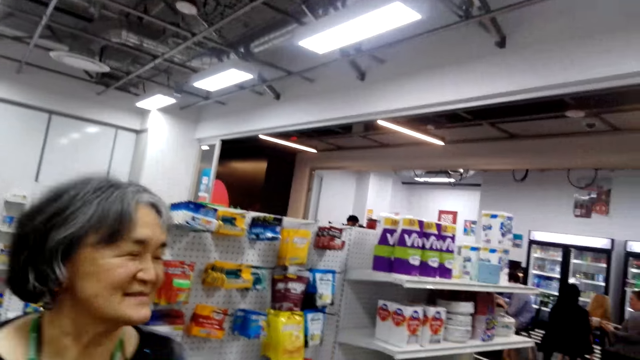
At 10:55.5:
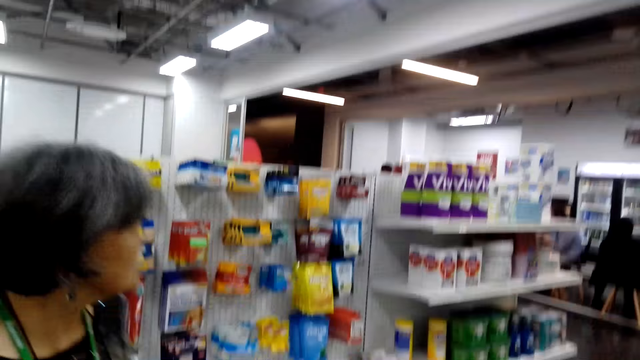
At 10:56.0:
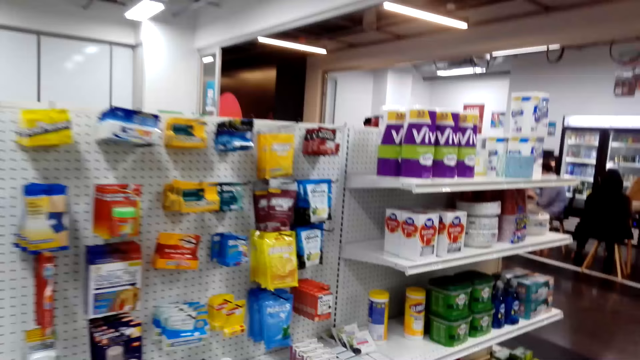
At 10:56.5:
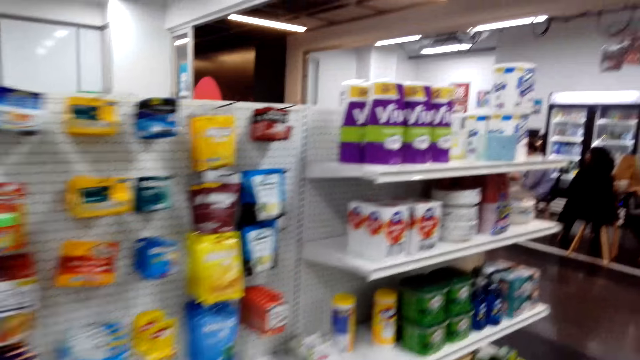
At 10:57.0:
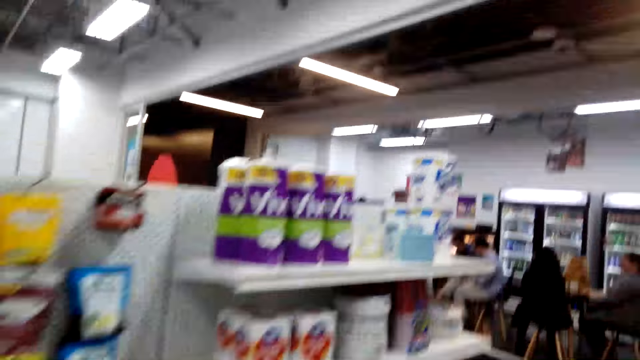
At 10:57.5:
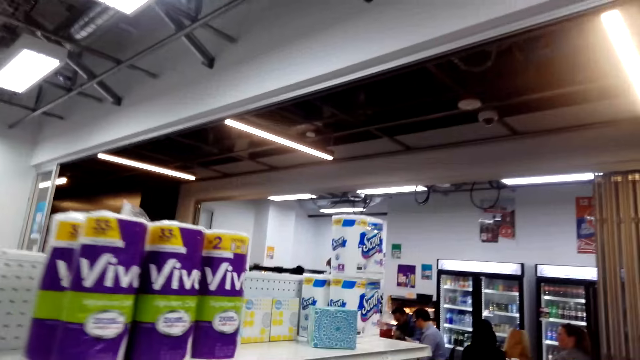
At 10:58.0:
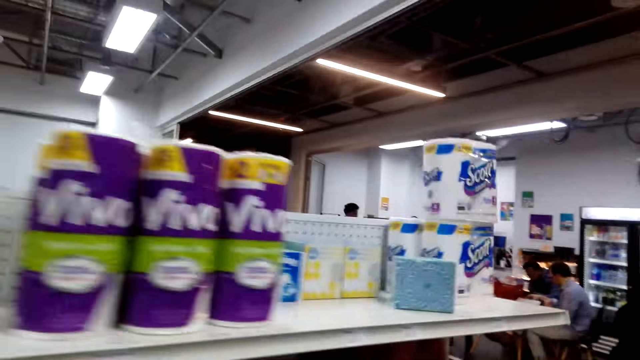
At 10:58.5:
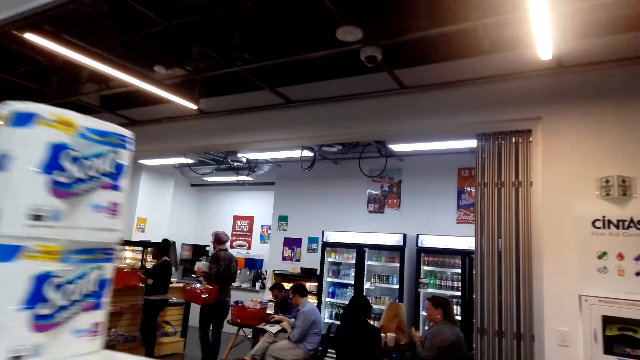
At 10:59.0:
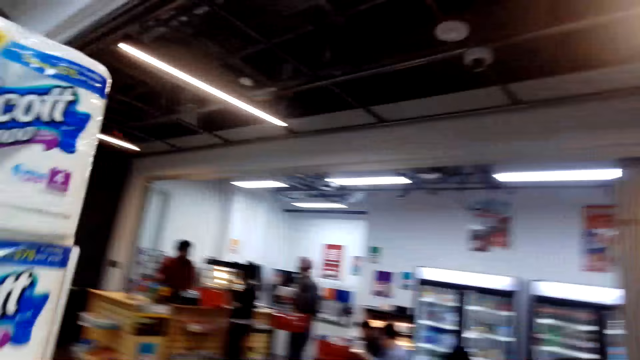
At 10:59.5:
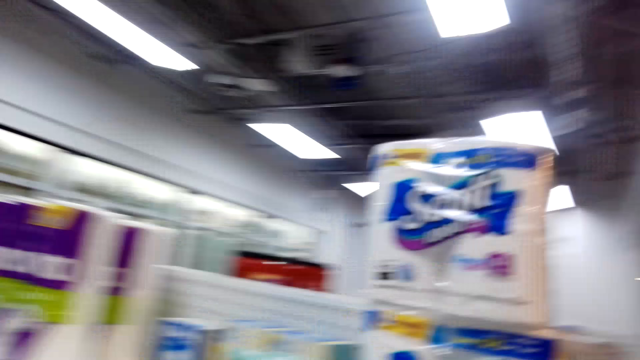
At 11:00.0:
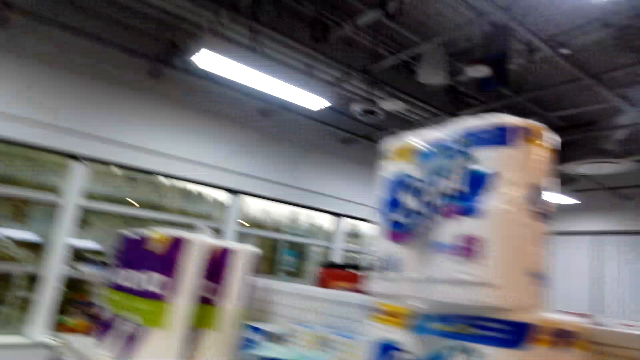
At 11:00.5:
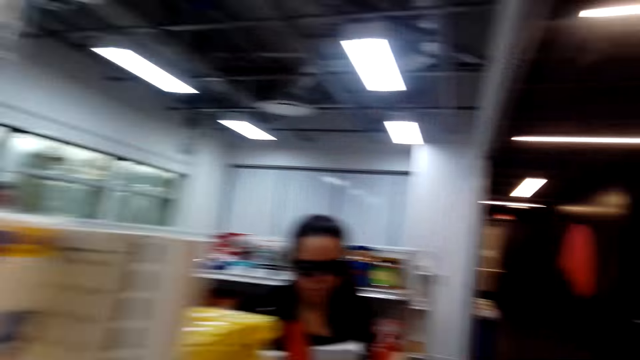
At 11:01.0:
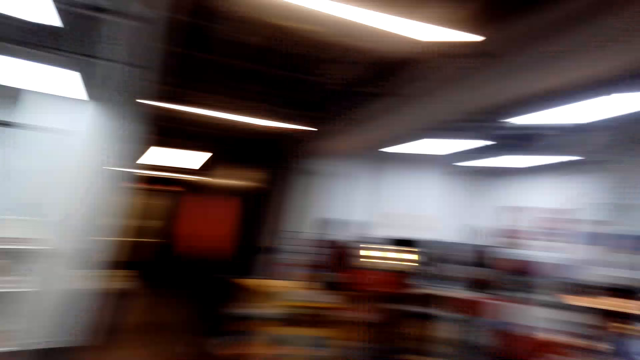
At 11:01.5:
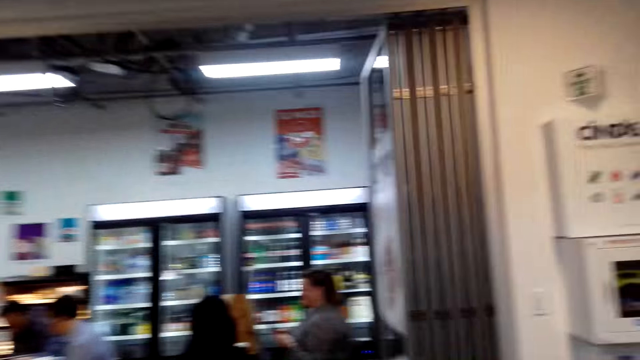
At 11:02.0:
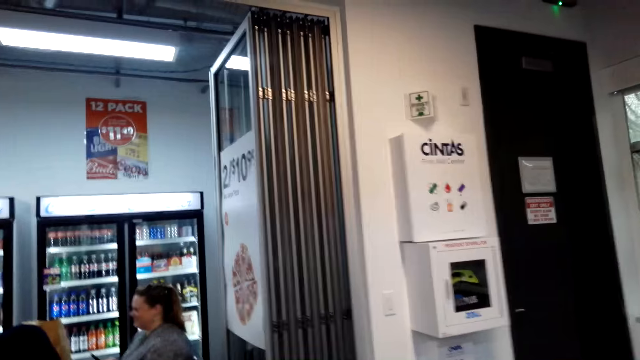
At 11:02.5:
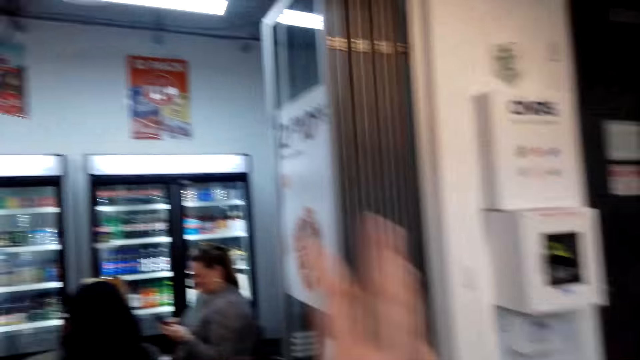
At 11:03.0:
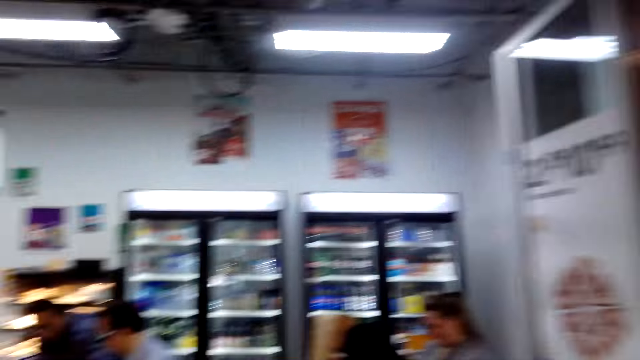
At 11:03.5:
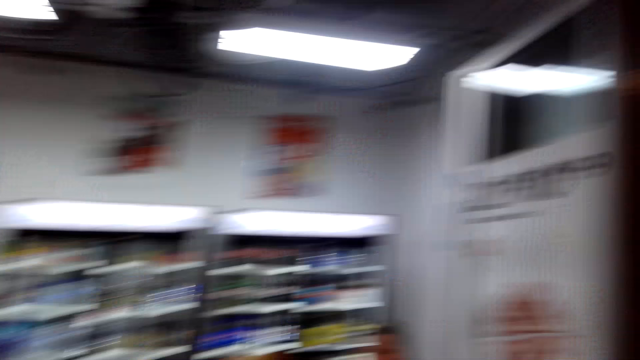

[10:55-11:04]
The camera wearer walks around the room.

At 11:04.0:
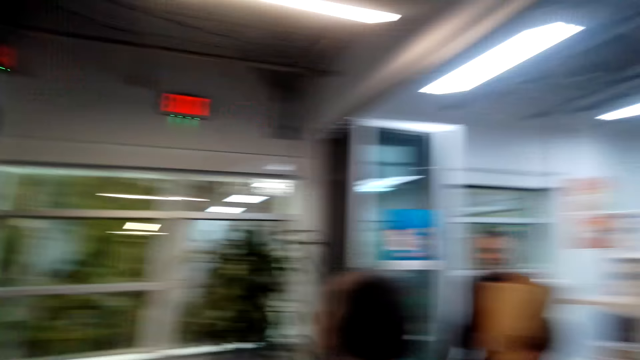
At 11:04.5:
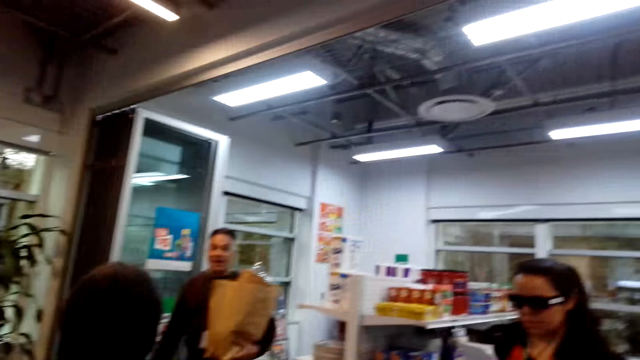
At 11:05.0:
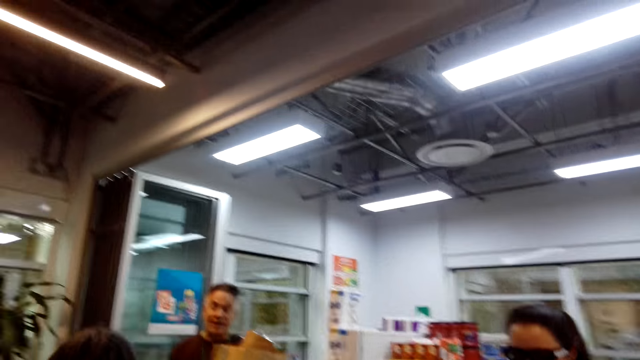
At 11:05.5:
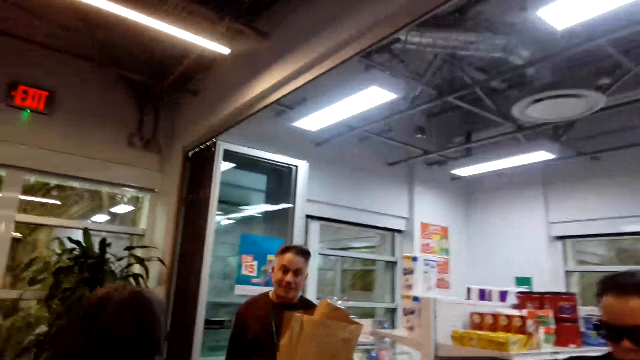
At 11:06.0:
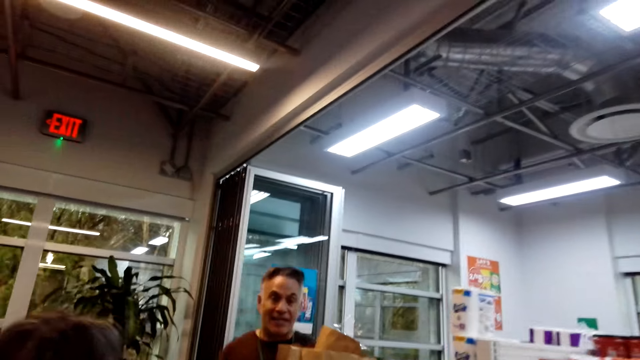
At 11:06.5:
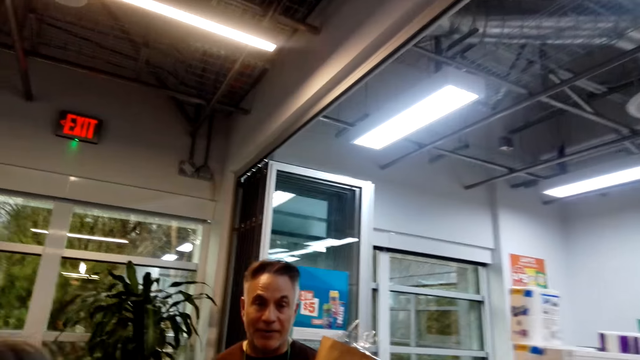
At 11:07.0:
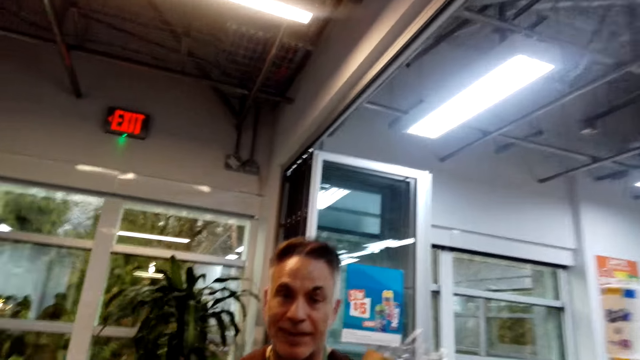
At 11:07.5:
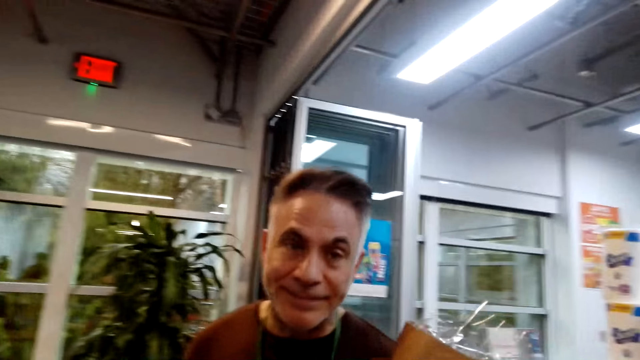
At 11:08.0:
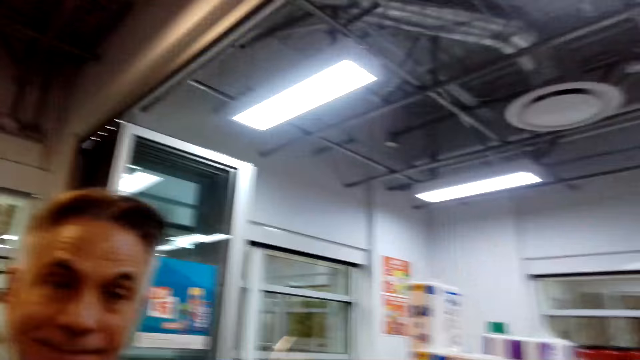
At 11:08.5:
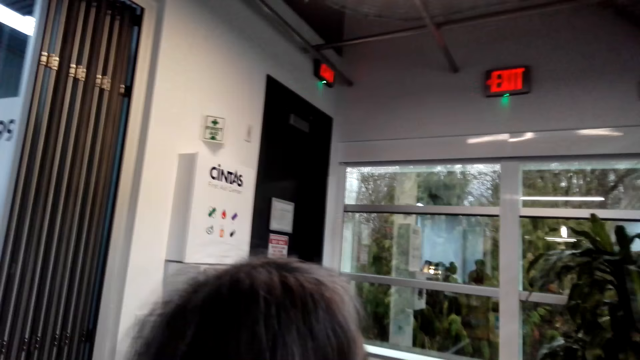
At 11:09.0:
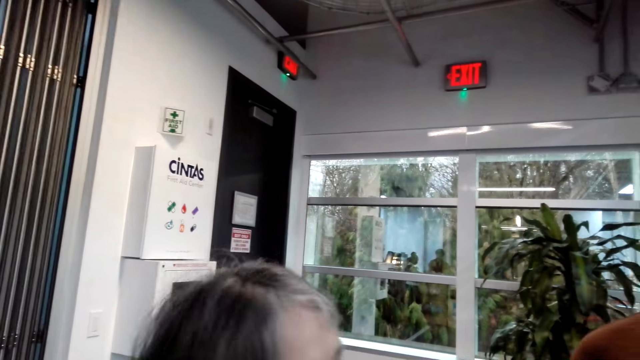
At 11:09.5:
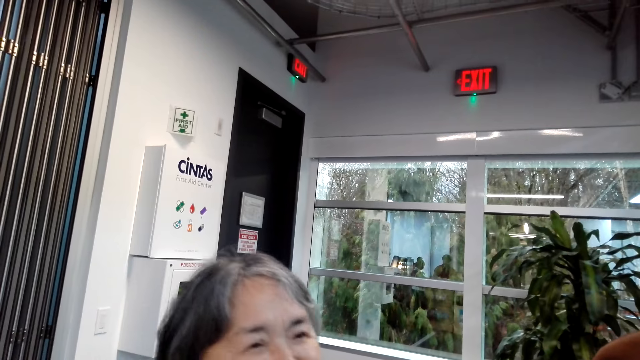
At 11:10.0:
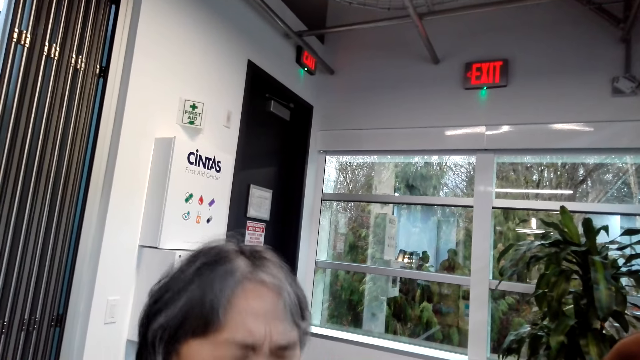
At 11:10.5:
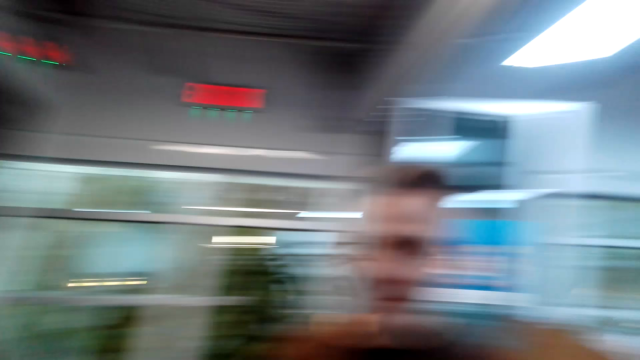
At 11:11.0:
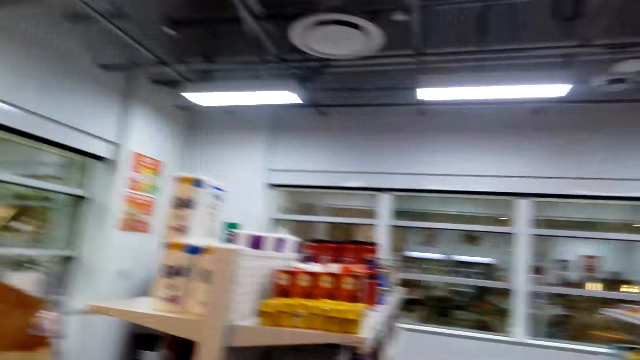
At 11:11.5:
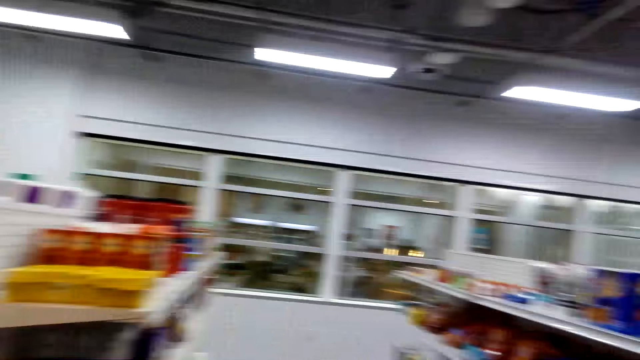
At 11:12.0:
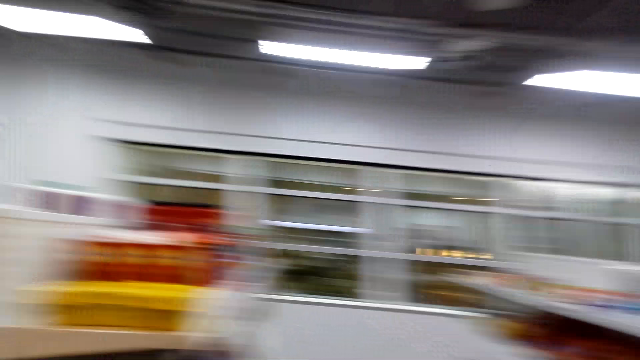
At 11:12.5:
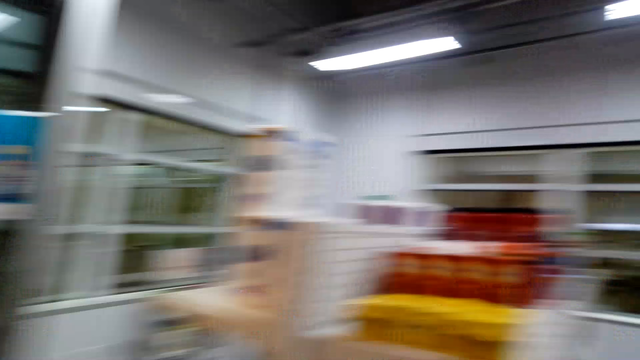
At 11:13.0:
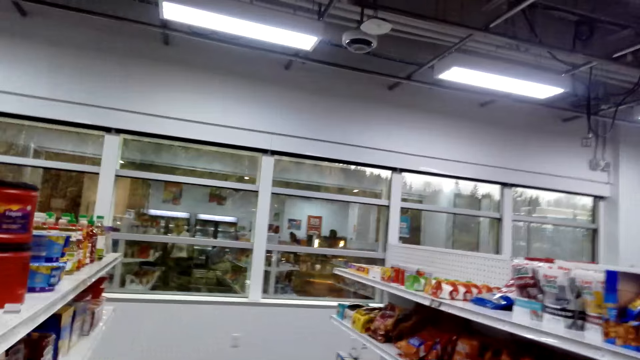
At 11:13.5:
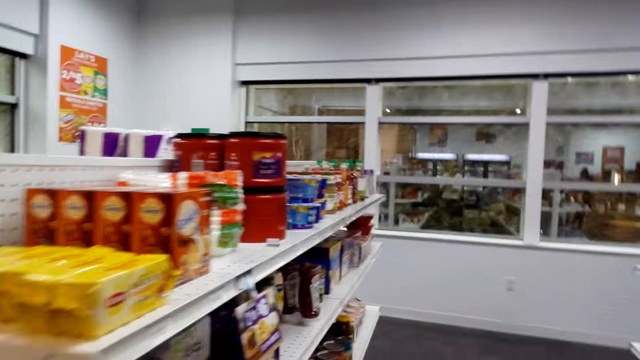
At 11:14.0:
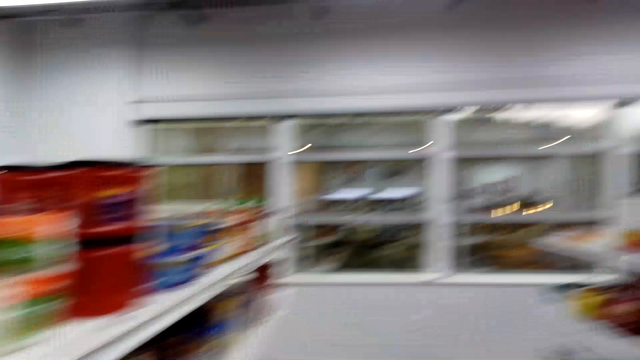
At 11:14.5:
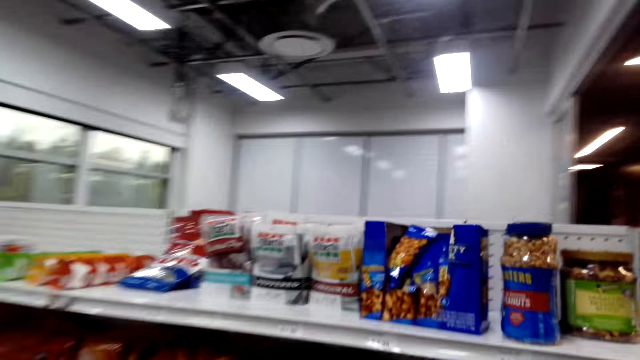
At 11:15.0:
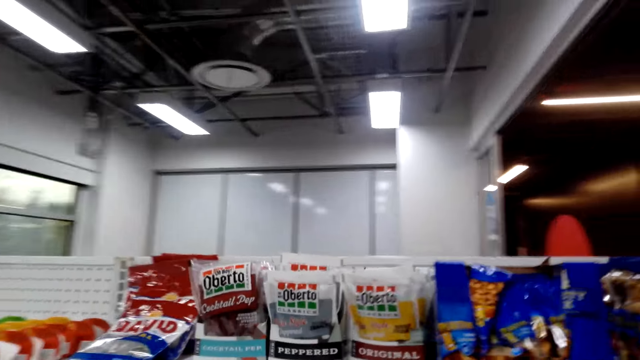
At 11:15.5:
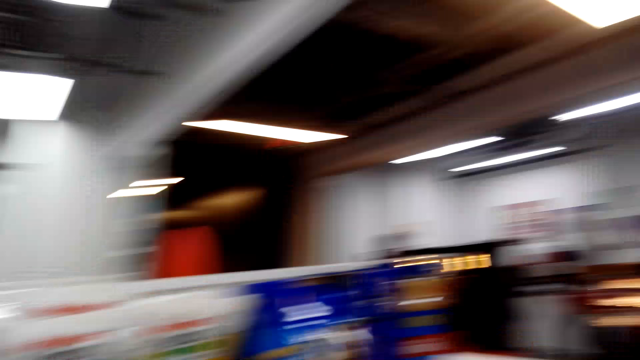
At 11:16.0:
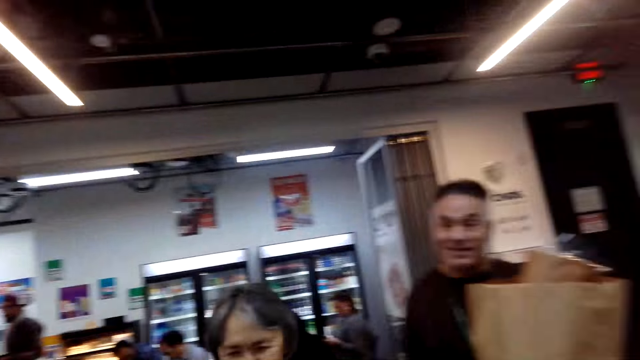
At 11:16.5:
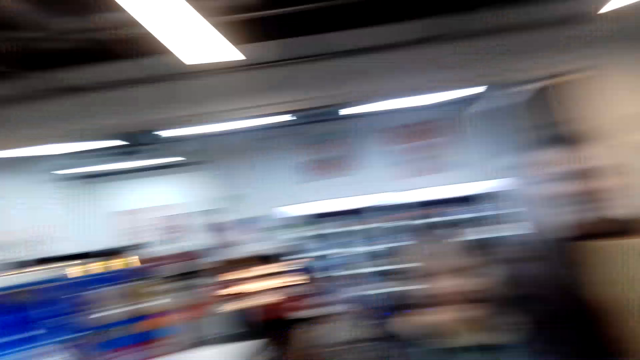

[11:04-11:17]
The camera wearer dialogues with a man.
